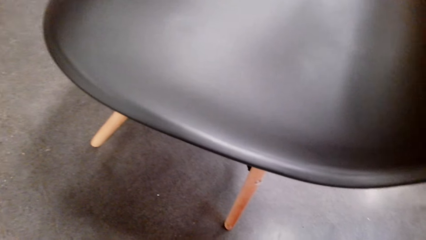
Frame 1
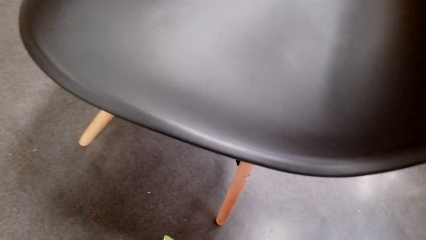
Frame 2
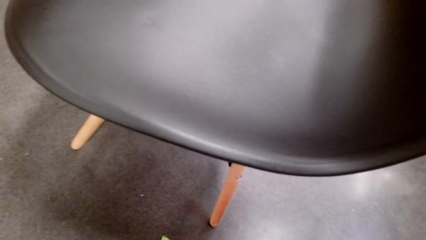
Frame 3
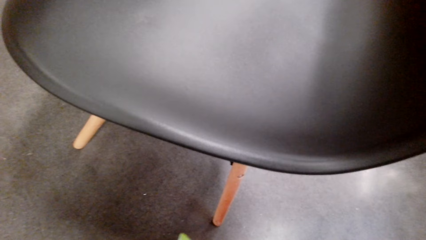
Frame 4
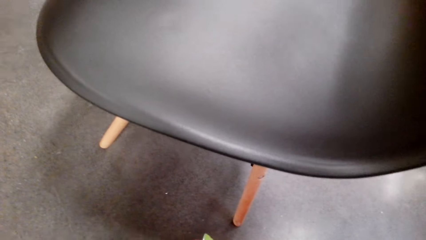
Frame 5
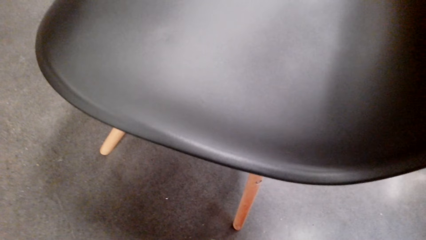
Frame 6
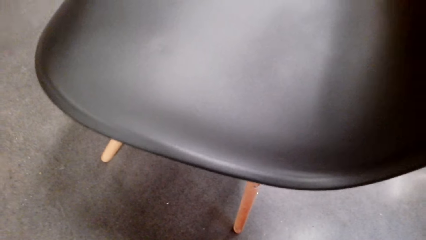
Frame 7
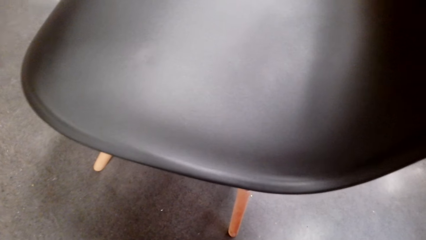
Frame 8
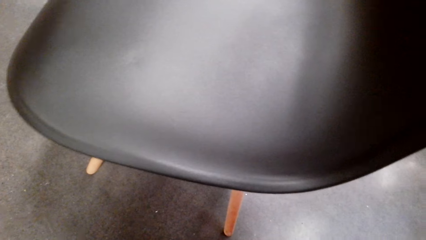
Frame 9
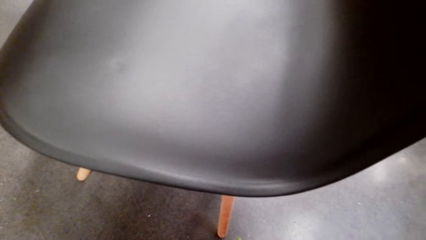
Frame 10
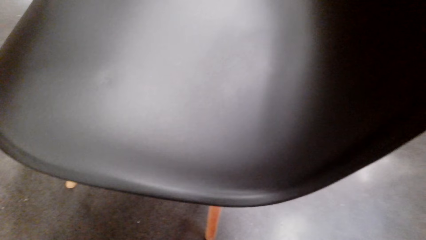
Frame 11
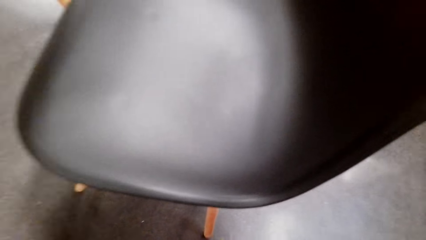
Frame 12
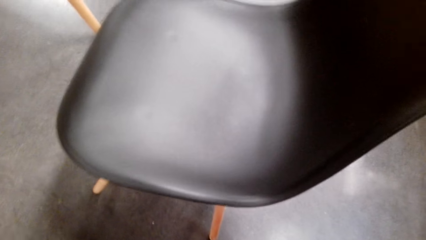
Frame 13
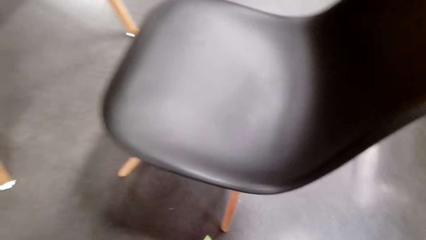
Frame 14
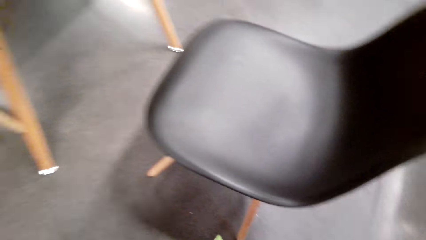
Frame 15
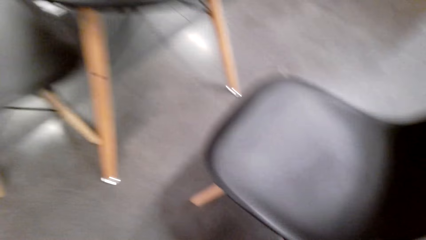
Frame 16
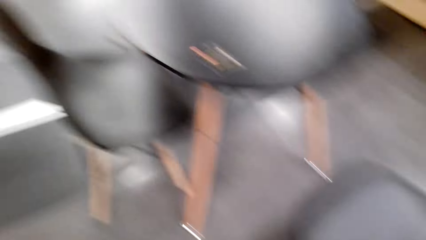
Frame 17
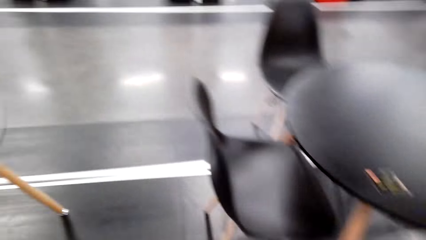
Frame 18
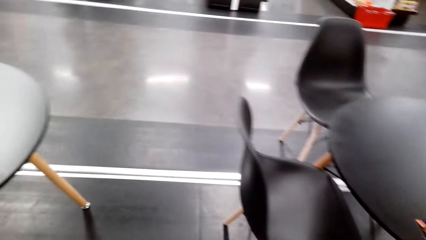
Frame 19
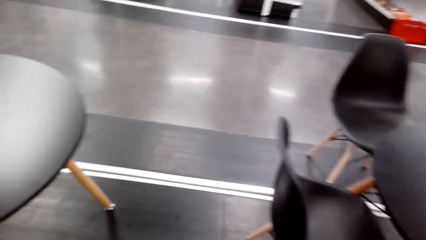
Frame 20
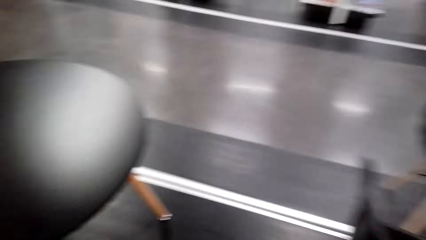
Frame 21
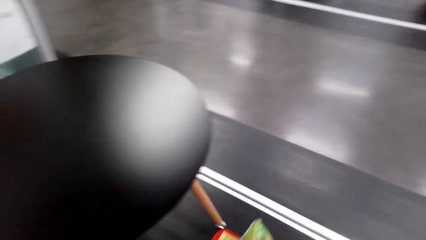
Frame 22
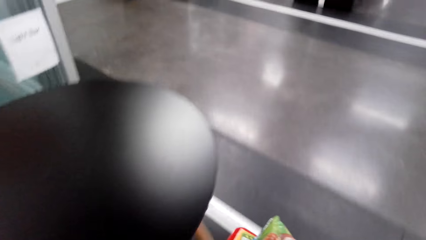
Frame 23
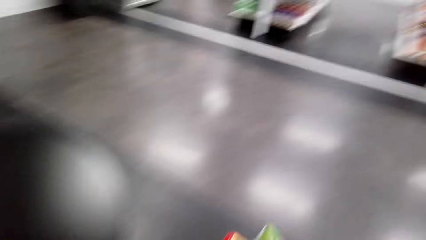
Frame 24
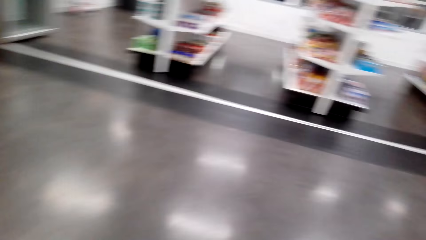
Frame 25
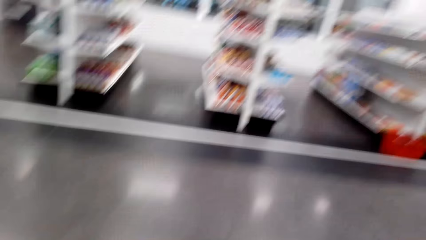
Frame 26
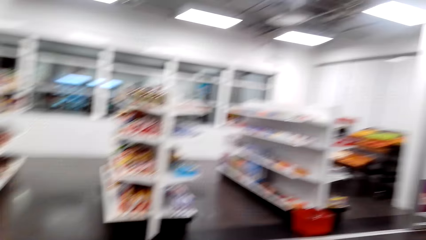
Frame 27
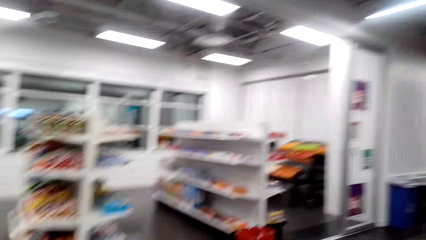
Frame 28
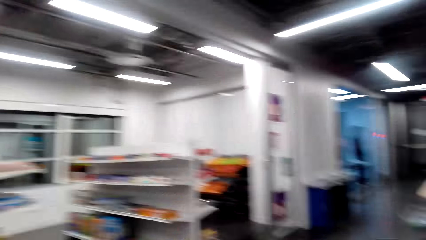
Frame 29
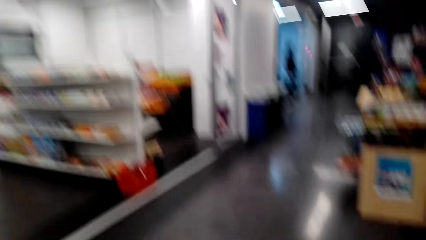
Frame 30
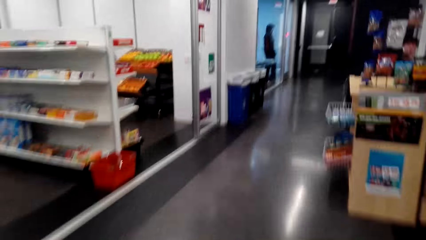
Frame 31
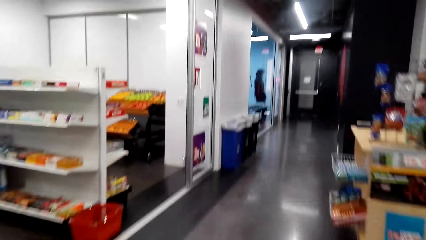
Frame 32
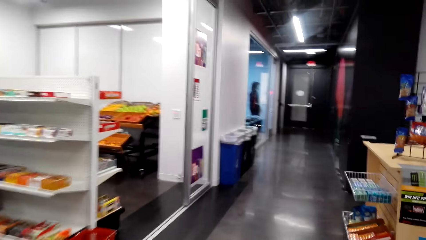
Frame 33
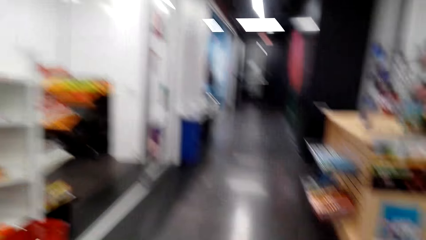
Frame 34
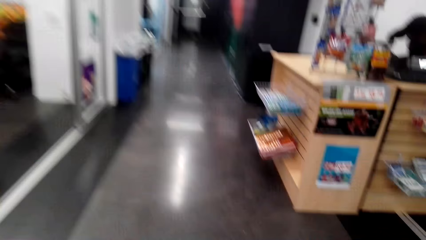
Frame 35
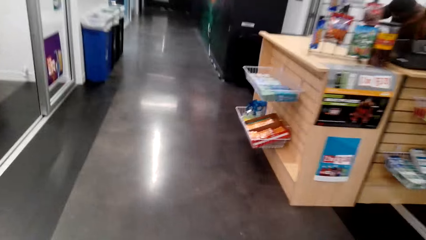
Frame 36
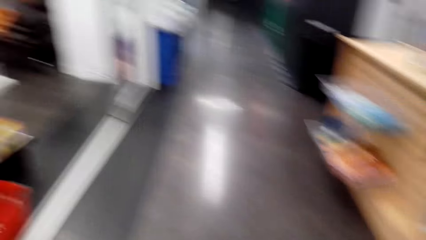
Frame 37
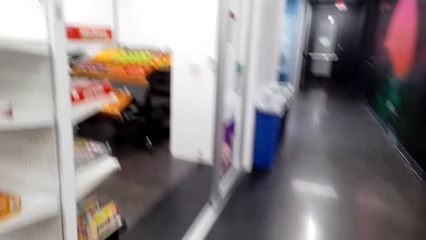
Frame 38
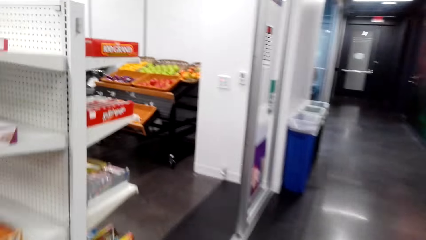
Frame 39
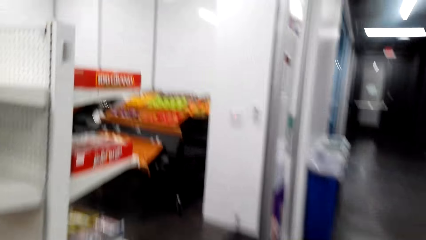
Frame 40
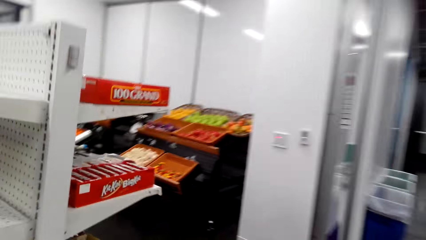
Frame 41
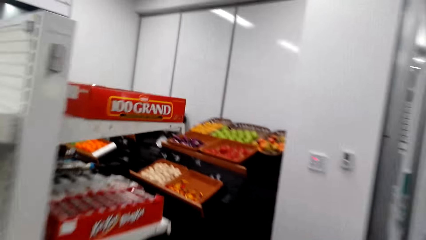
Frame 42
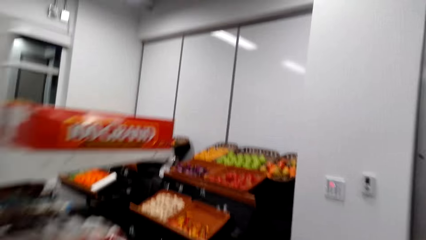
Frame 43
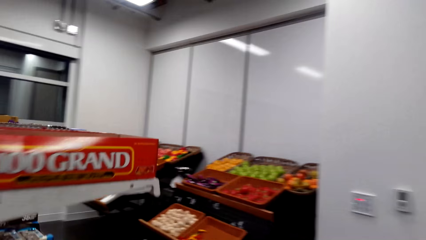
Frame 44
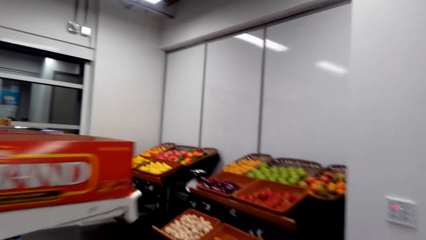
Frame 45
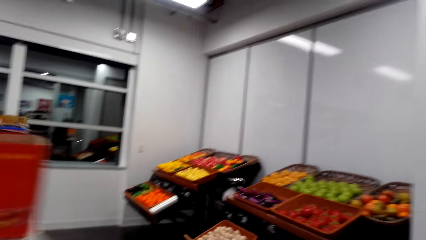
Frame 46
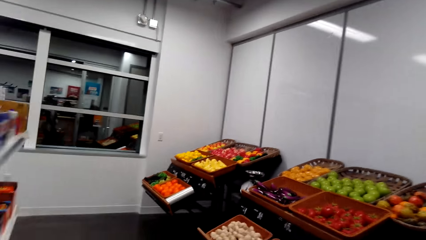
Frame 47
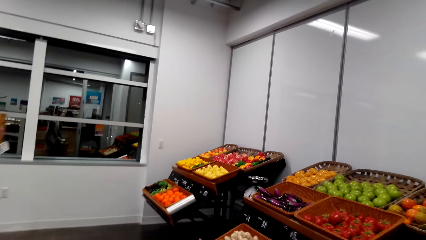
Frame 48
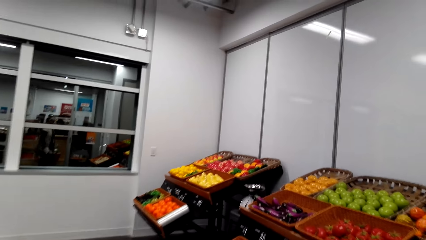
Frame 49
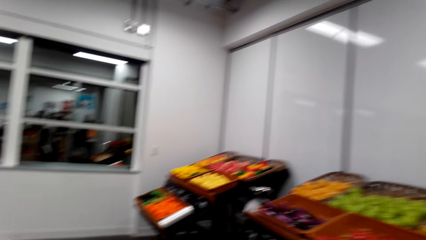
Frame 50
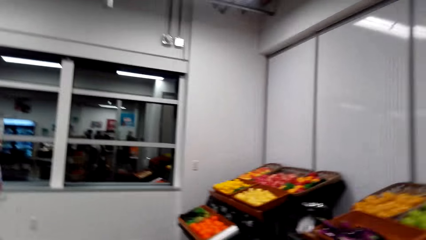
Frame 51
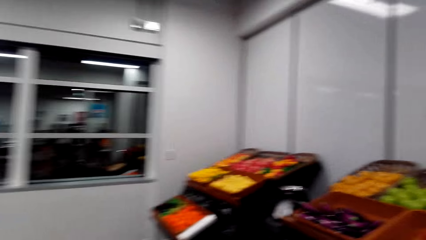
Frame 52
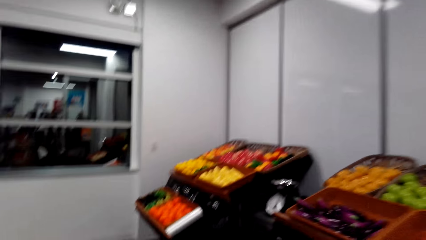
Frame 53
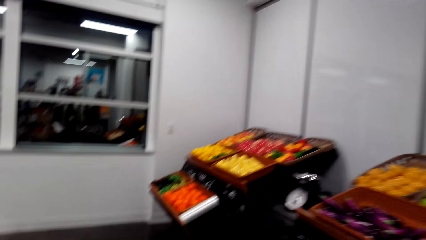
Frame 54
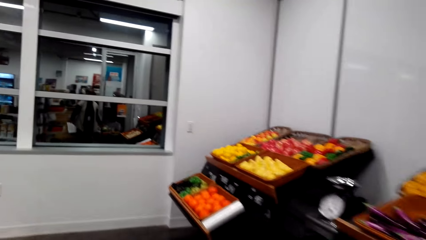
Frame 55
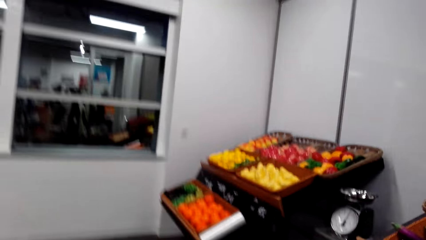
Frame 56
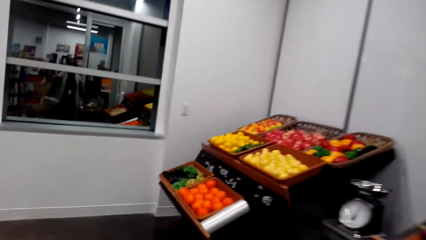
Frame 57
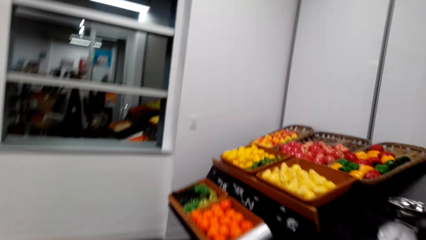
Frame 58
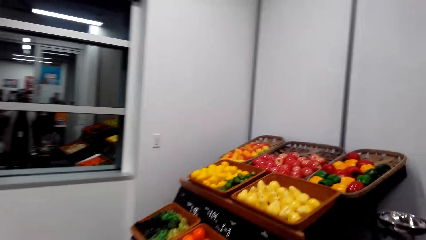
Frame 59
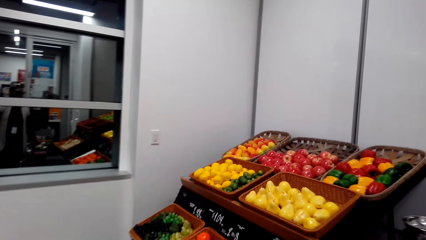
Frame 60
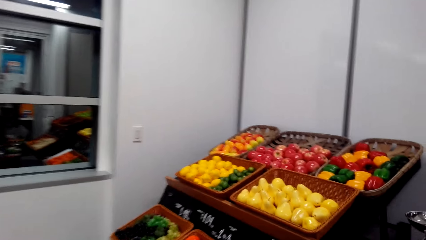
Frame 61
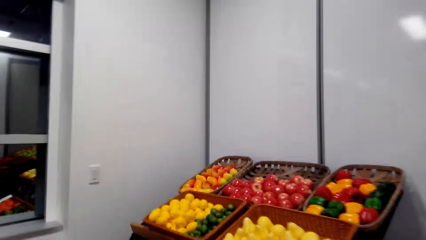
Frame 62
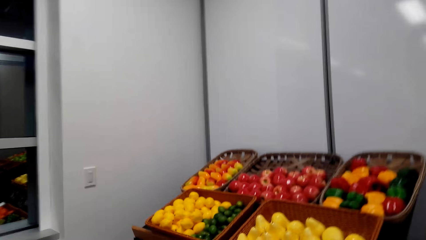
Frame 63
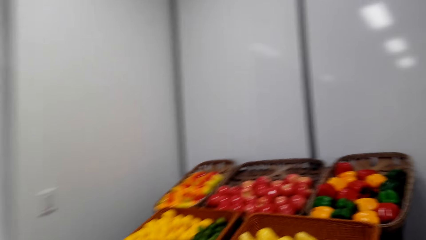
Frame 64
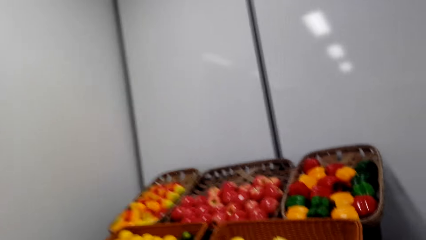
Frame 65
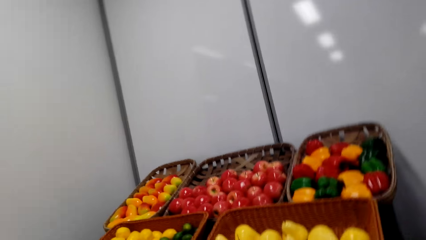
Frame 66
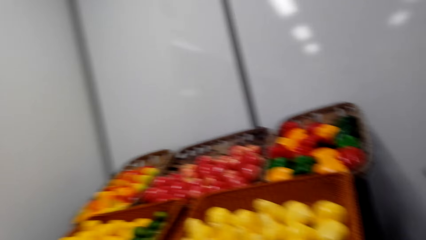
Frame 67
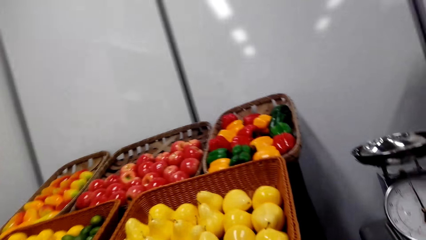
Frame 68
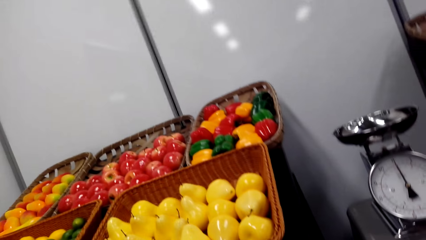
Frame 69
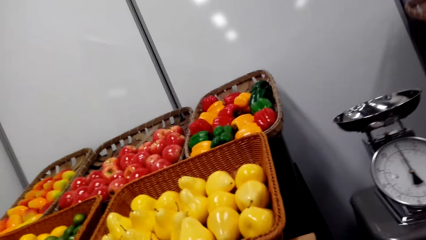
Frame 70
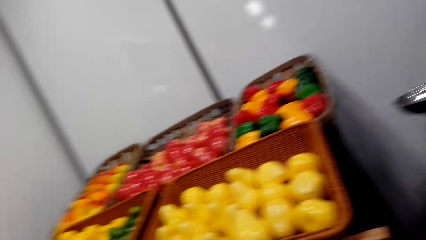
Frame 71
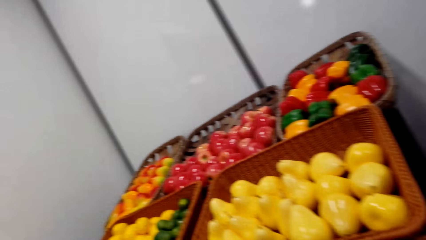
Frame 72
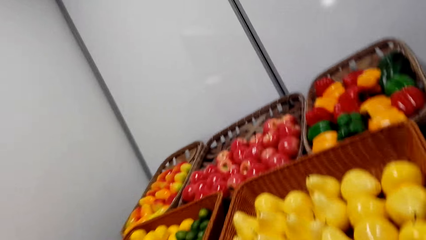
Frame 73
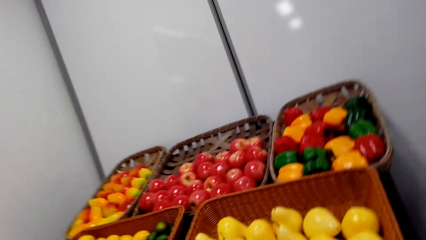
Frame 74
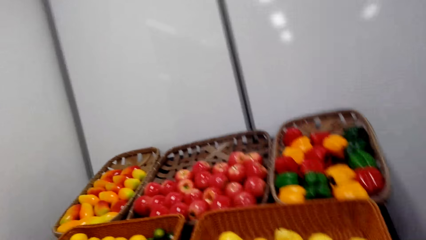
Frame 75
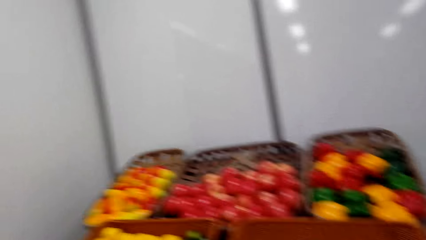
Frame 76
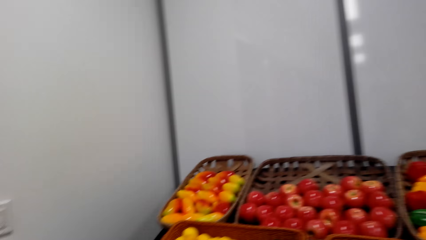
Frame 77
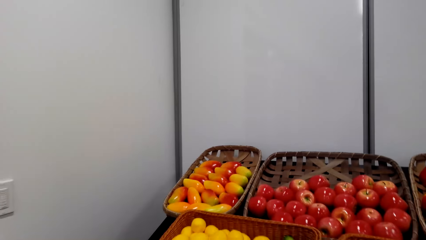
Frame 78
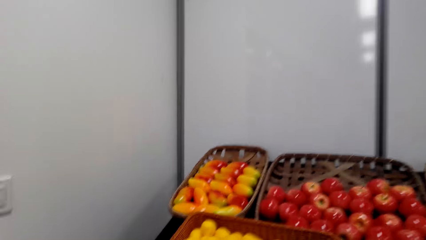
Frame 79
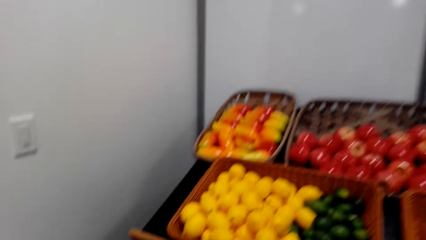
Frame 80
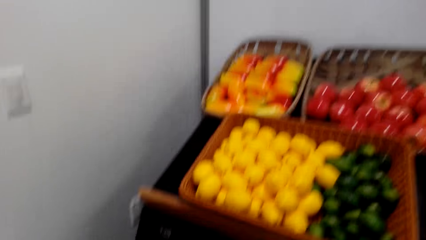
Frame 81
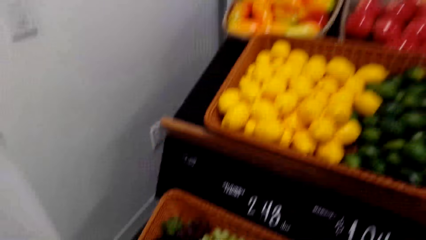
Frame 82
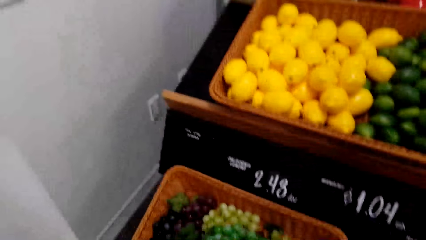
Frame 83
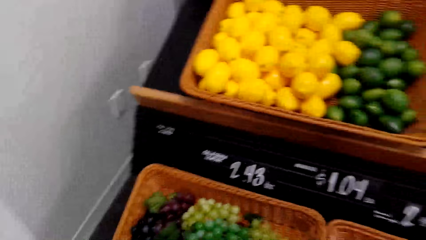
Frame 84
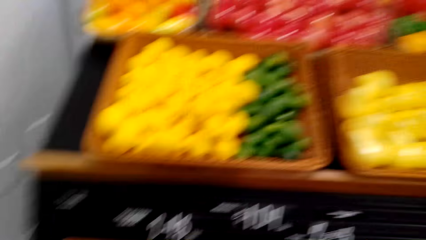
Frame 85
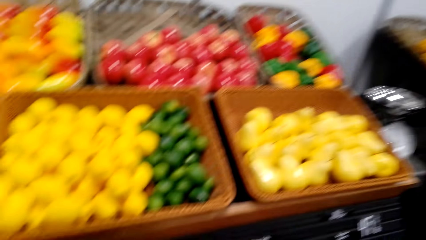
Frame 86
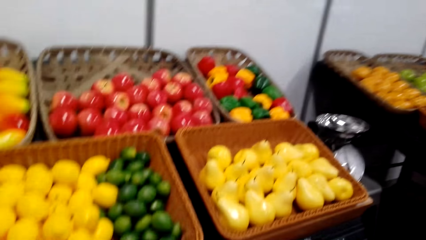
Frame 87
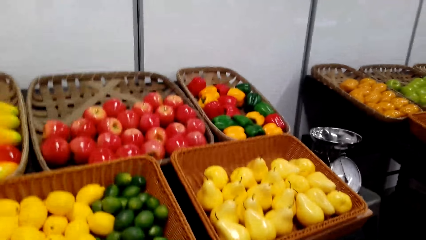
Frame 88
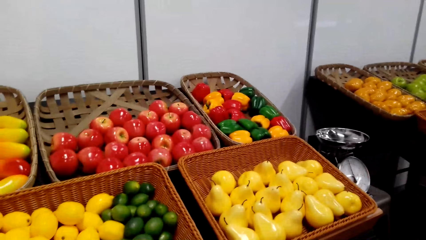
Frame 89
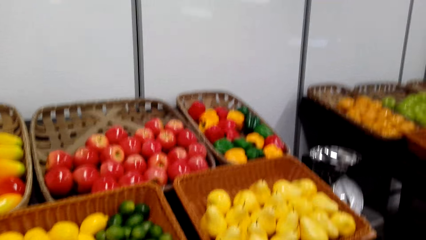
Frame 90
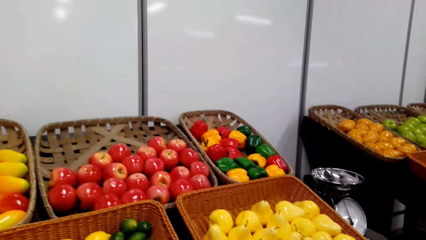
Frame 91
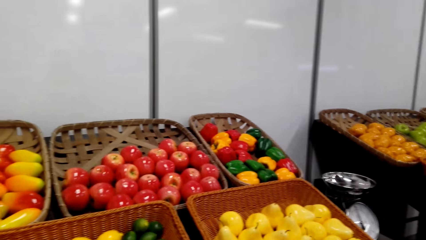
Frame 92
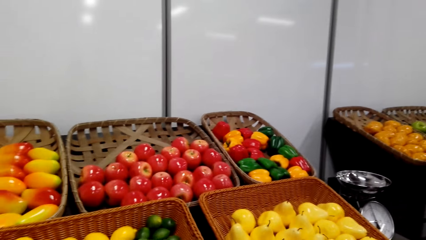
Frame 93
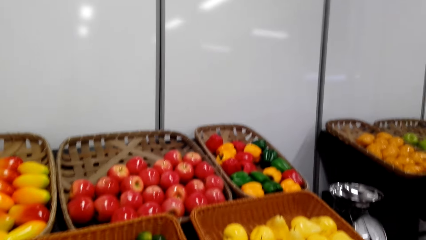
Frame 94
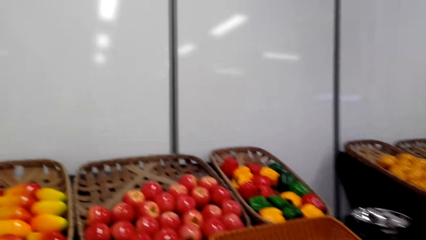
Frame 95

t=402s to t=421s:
The camera wearer walks around the supermarket. They look at fruits. They pick something from the fruit shelf.
